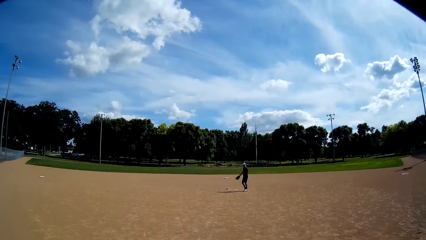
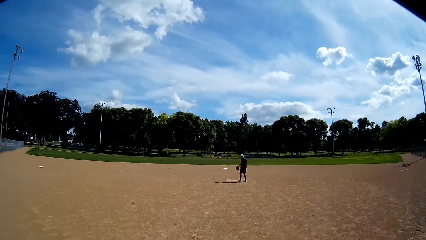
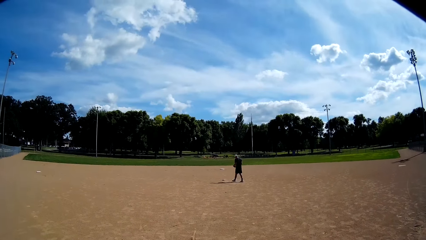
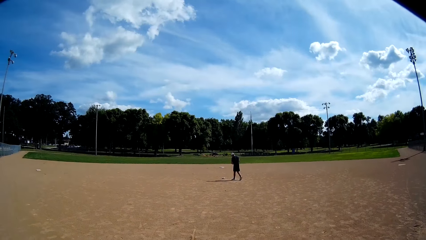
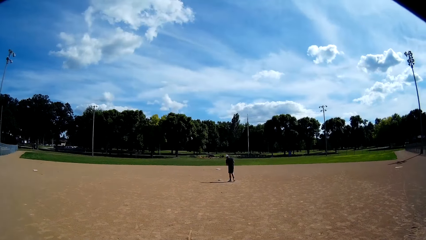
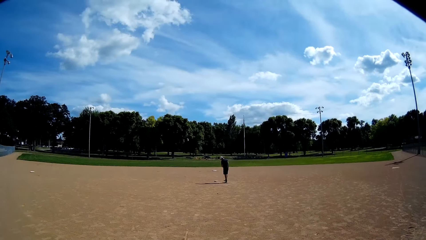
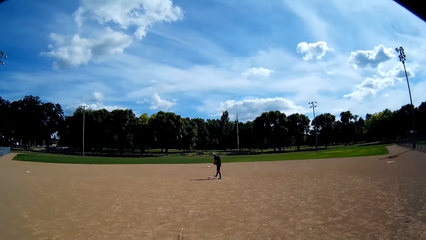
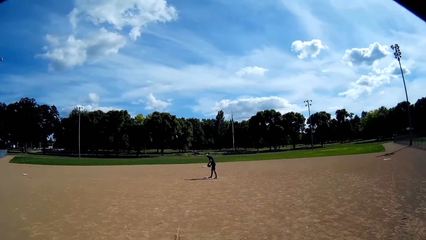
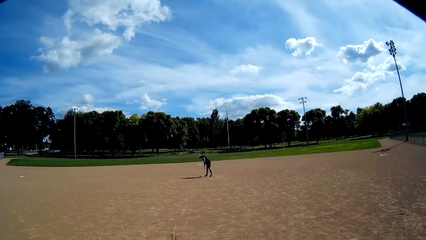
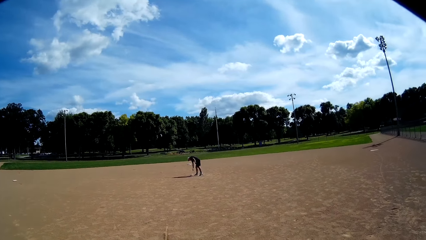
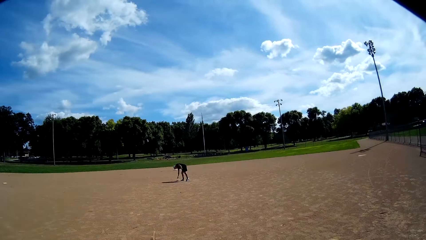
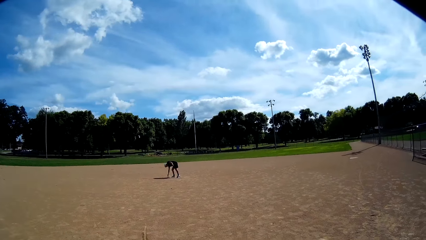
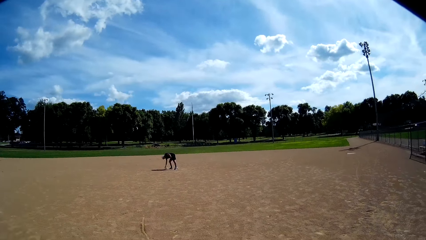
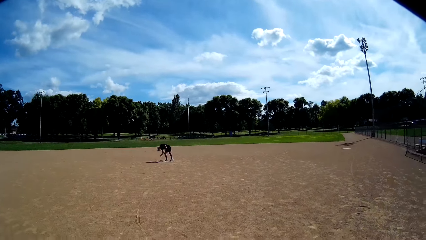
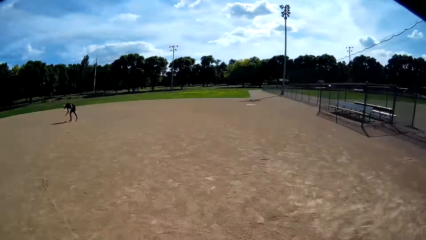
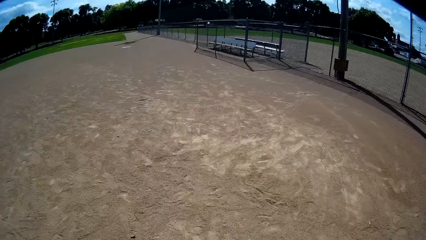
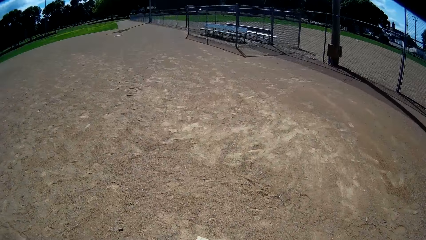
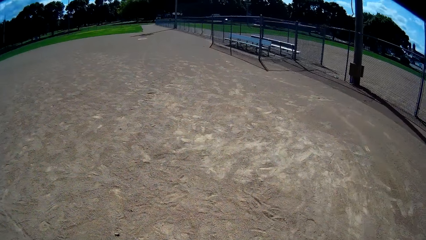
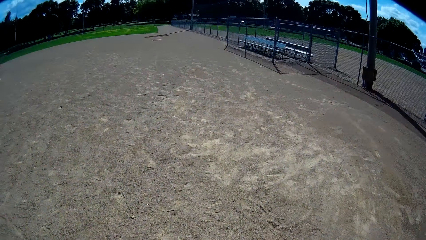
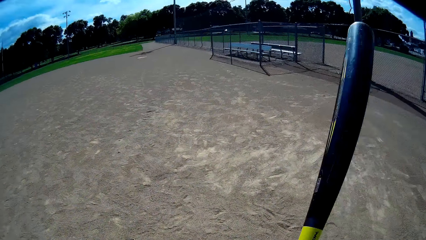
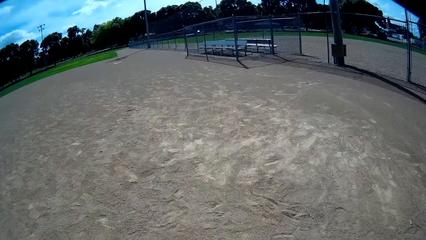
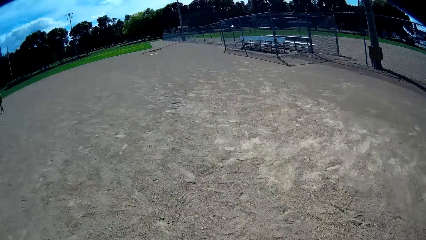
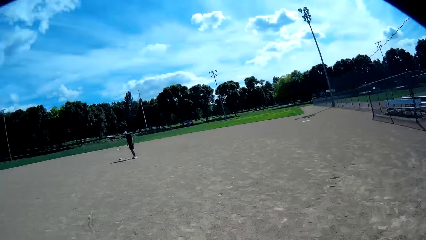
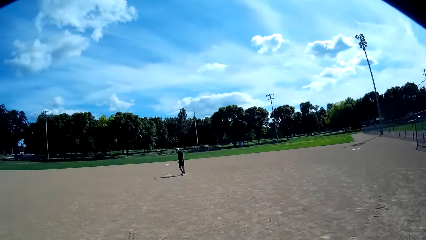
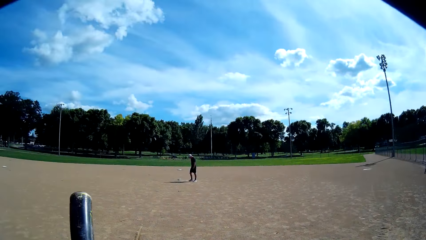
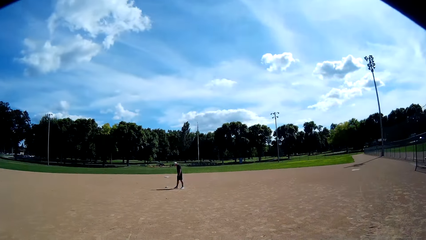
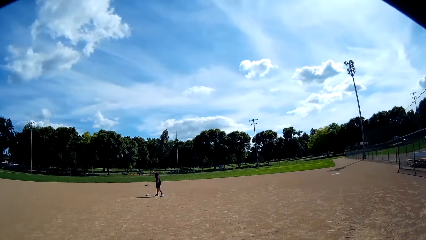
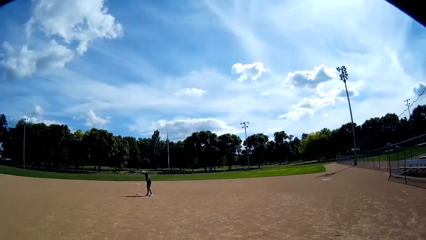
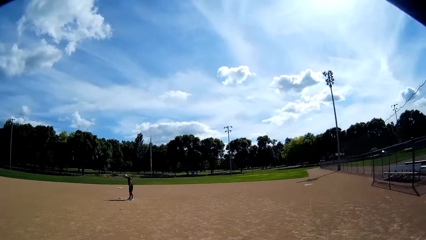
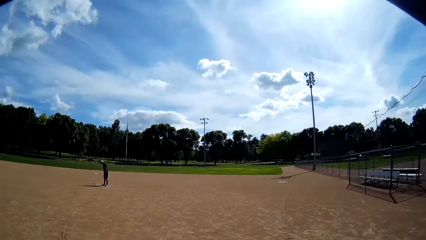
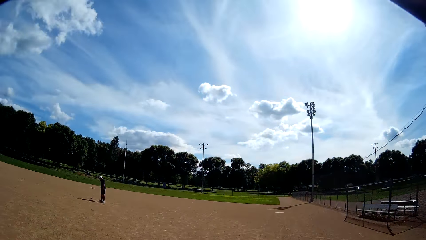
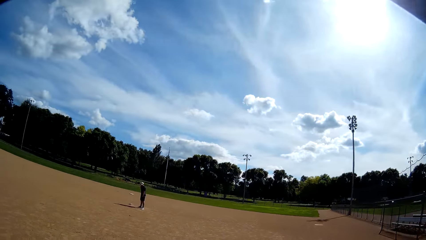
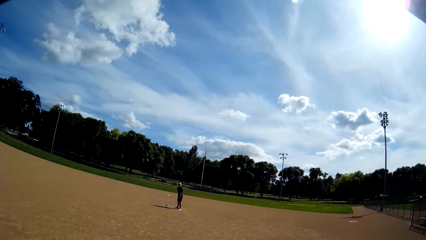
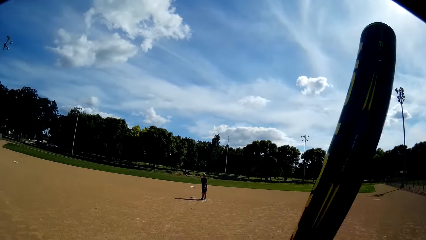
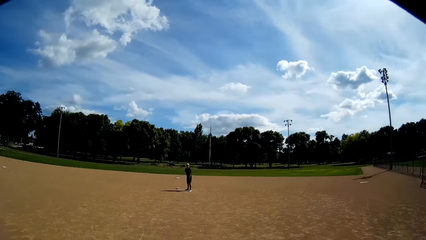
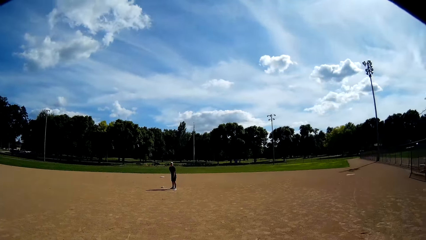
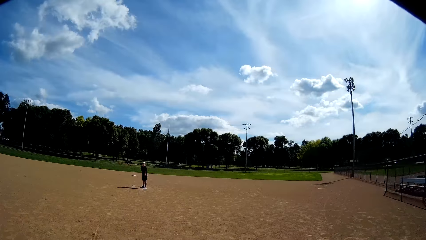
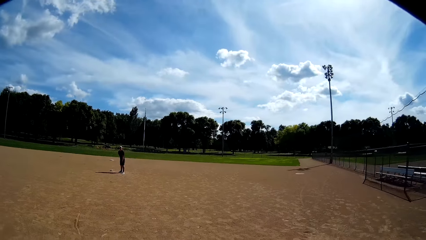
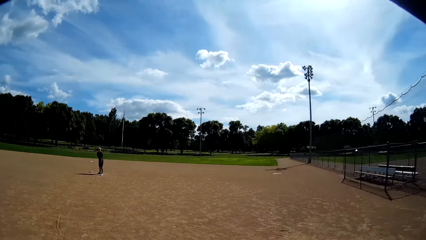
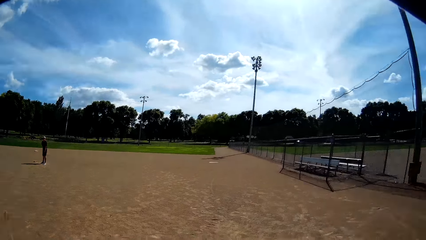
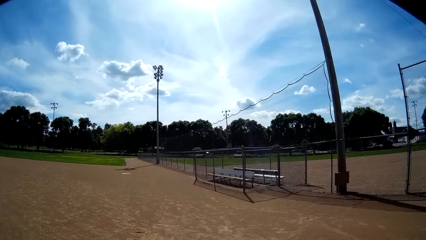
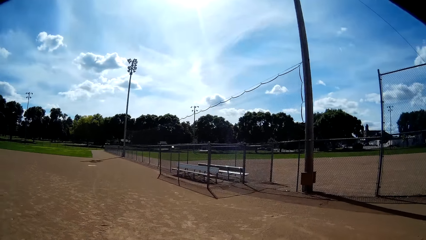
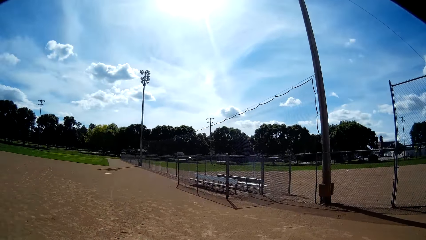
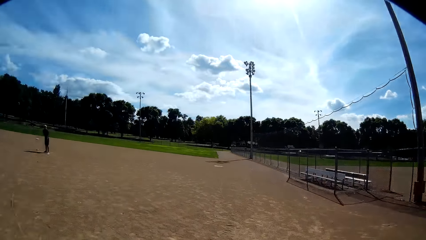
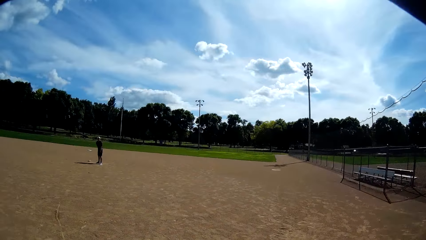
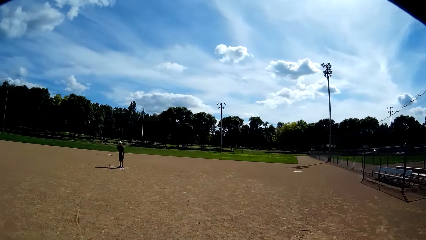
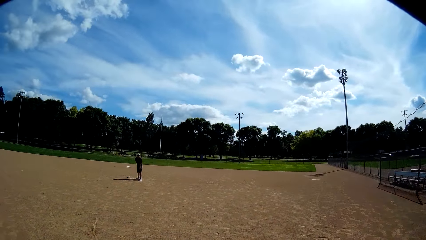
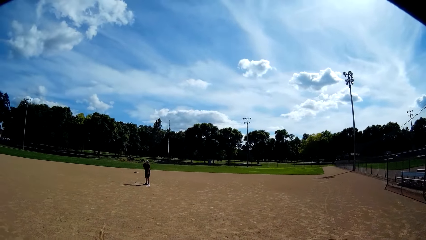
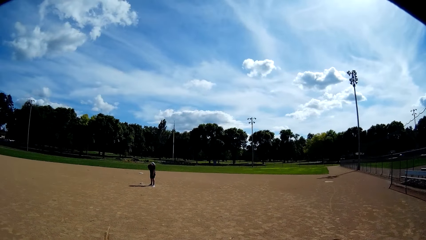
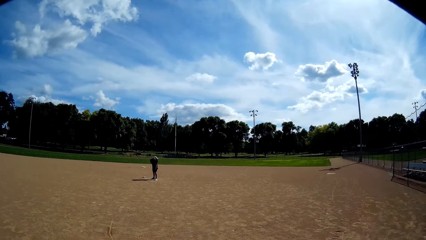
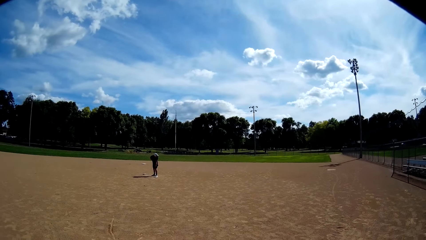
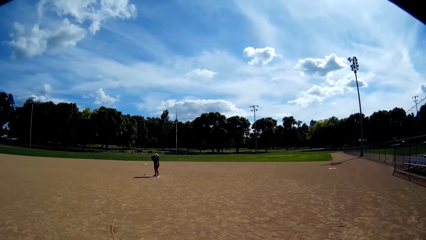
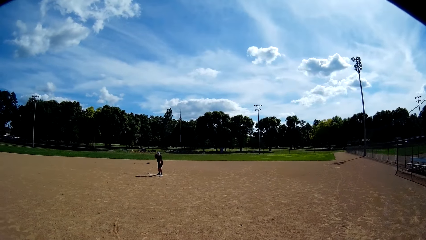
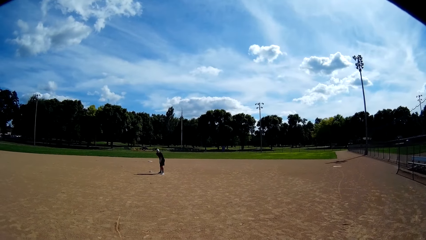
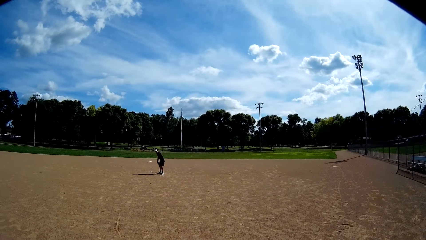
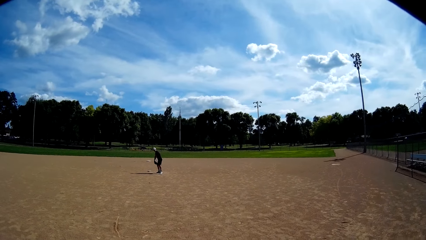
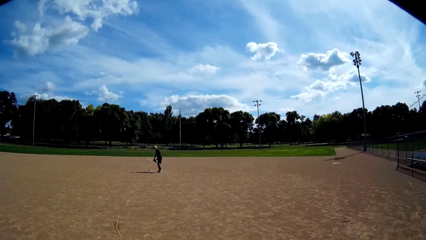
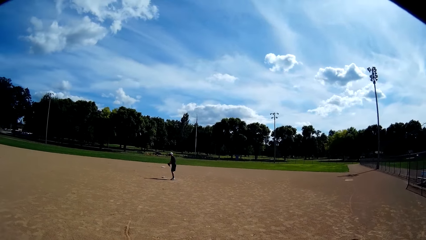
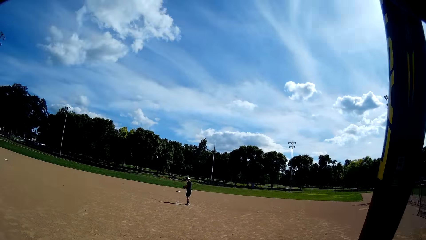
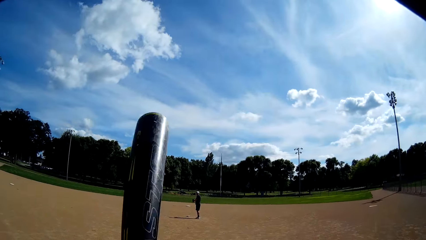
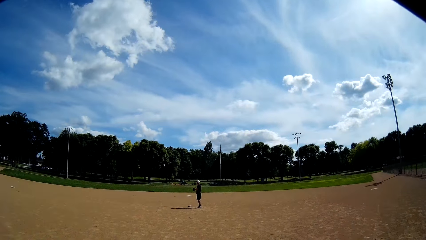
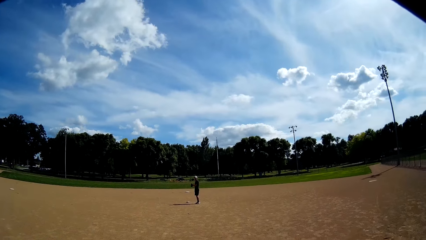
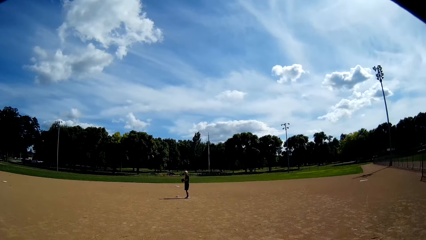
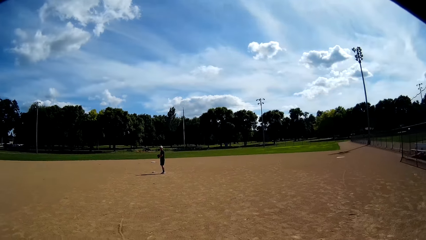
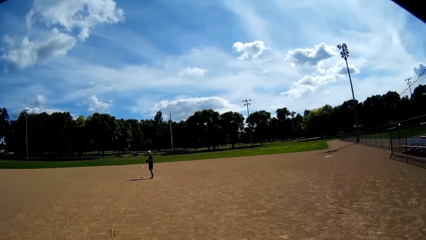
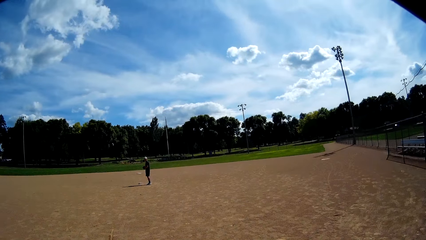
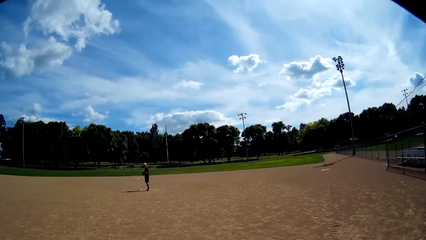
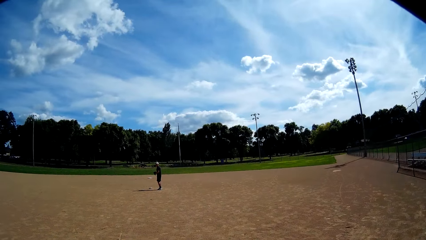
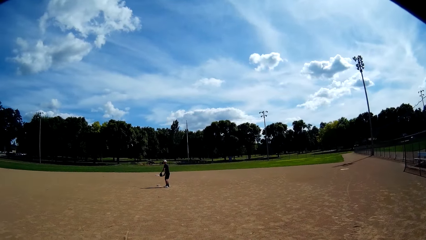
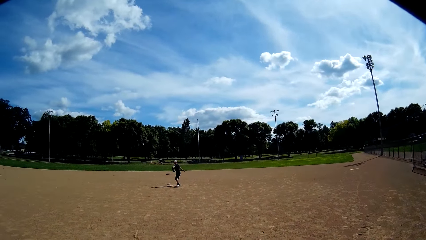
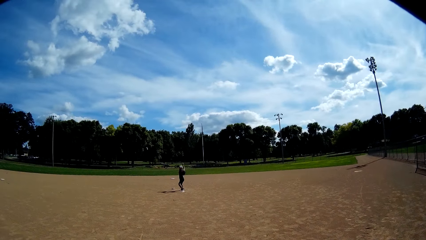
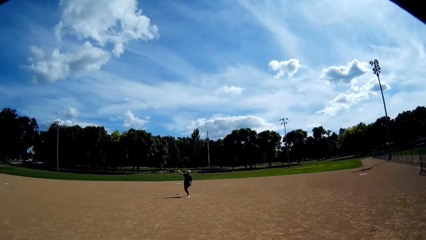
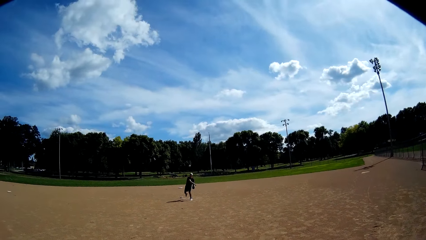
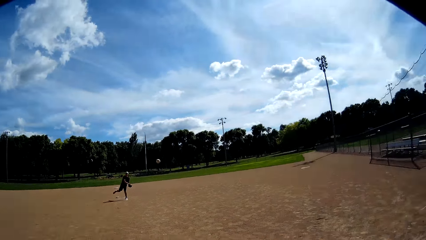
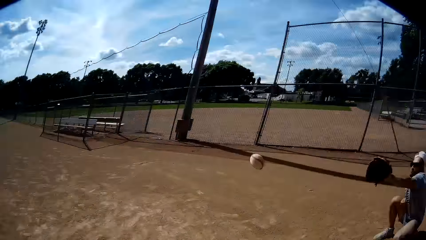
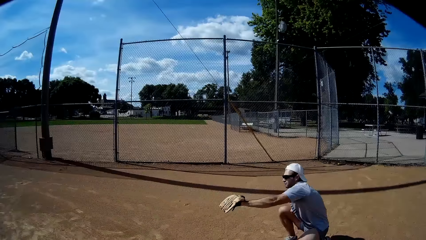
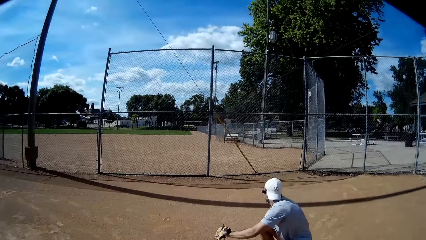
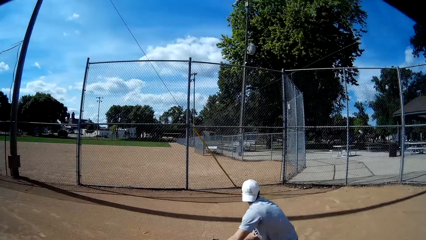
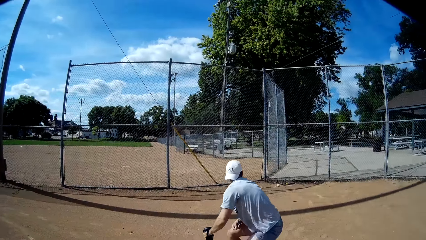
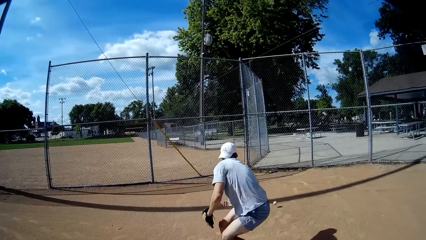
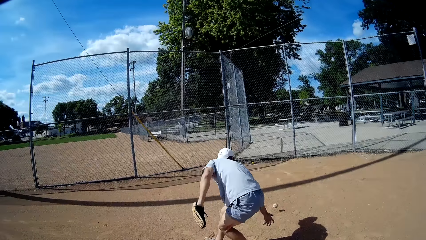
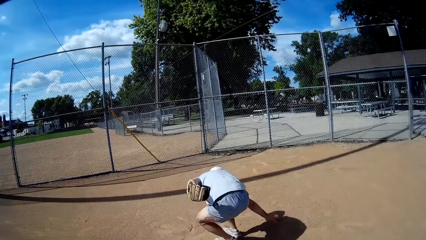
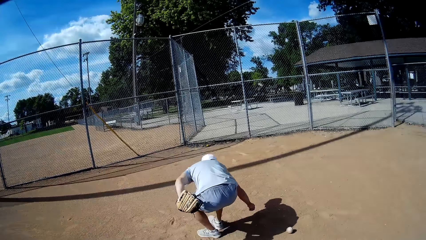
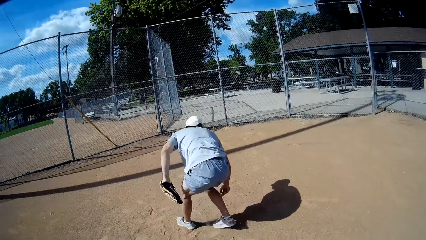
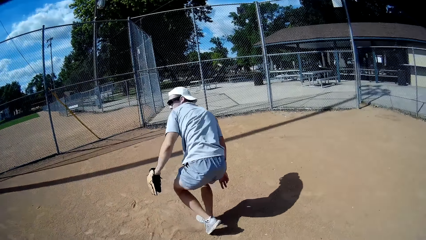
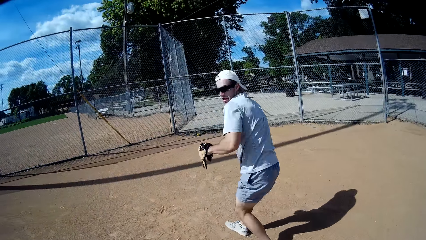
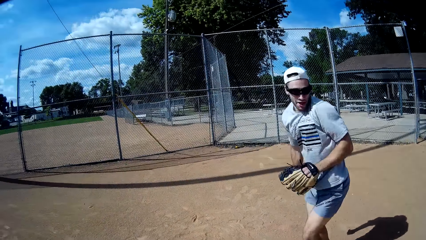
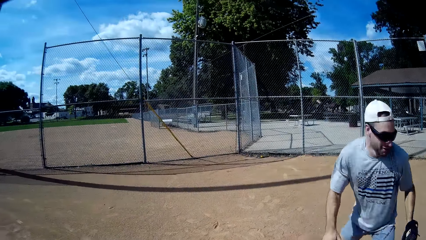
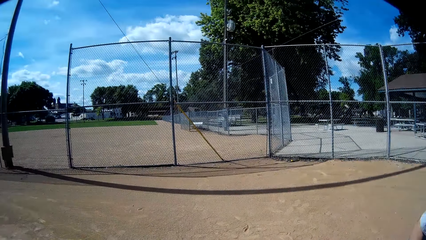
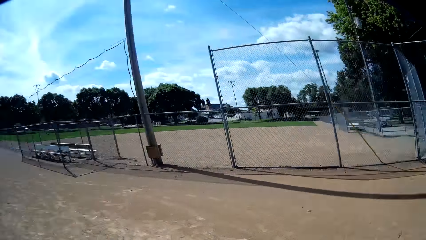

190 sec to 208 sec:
A man moves around and picks another ball from the ground. The camera wearer hits the baseball base with the baseball bat. They move something. The man throws the ball at the camera wearer. Another man tries catching the ball, runs around and tries picking the ball from the floor.
